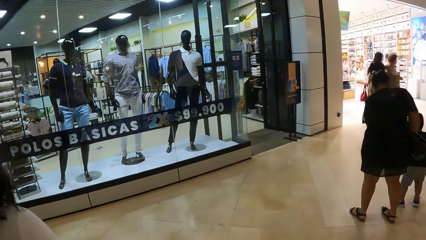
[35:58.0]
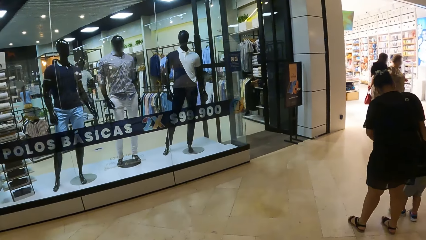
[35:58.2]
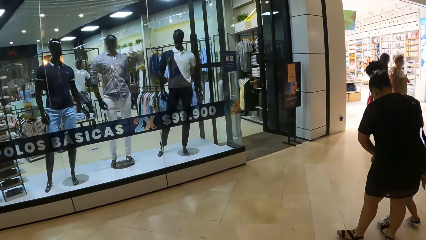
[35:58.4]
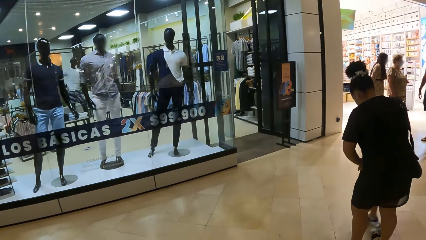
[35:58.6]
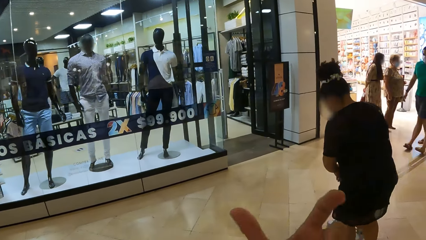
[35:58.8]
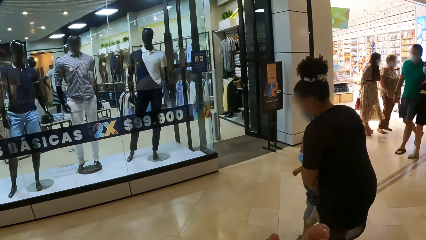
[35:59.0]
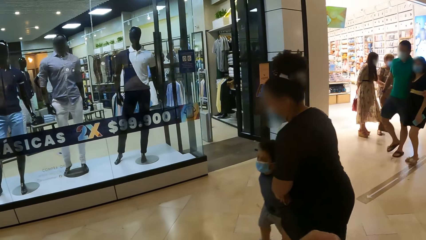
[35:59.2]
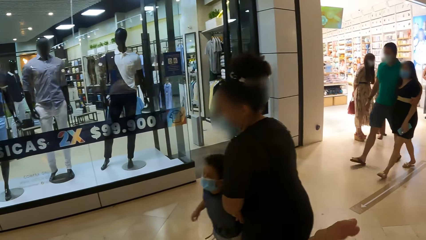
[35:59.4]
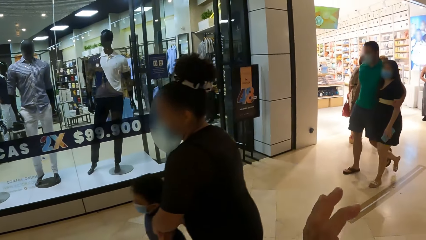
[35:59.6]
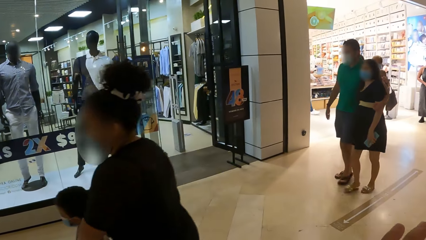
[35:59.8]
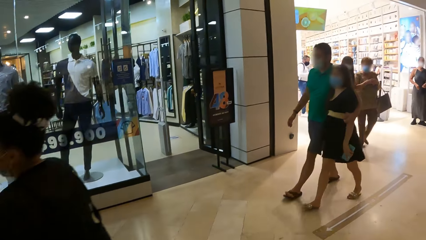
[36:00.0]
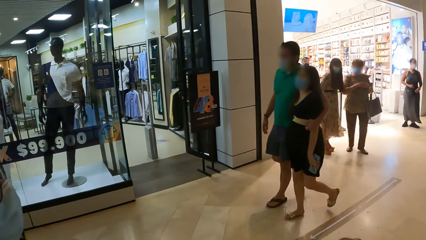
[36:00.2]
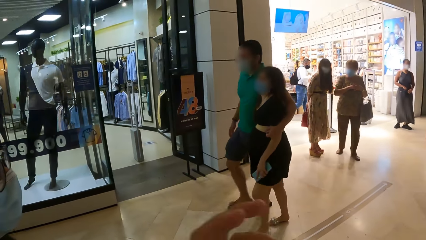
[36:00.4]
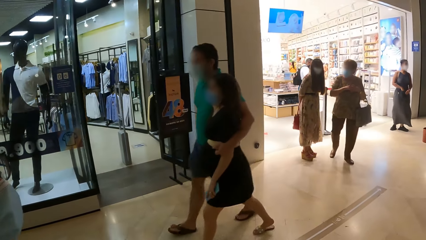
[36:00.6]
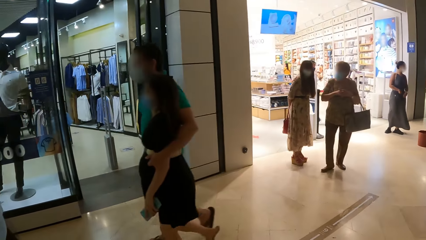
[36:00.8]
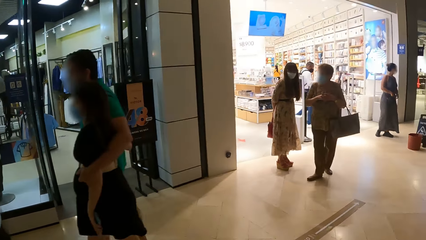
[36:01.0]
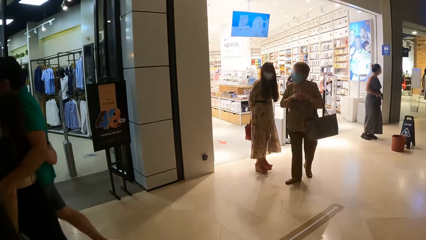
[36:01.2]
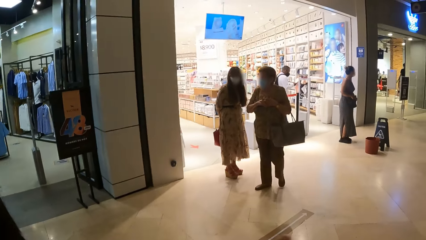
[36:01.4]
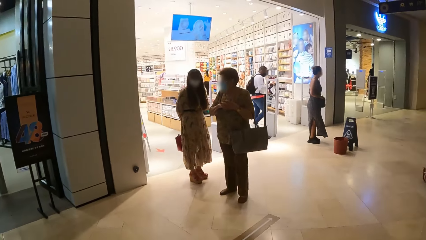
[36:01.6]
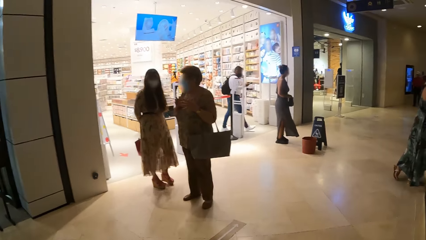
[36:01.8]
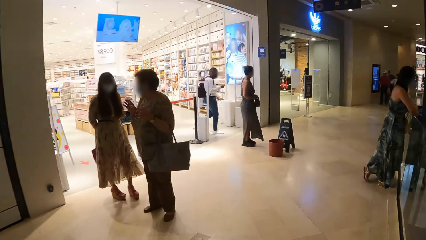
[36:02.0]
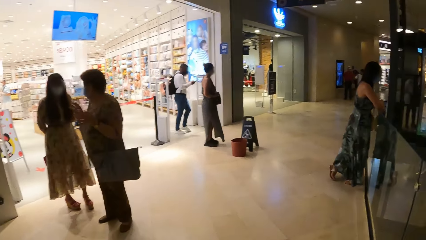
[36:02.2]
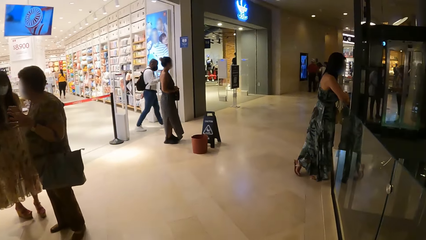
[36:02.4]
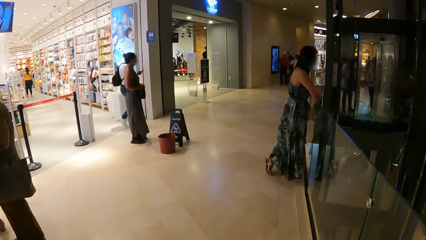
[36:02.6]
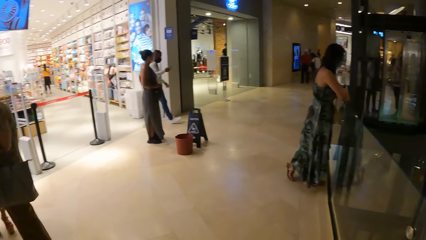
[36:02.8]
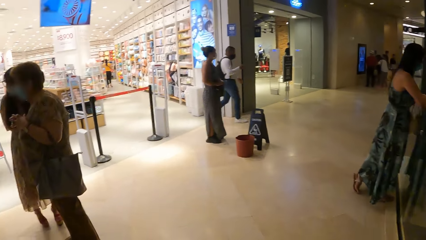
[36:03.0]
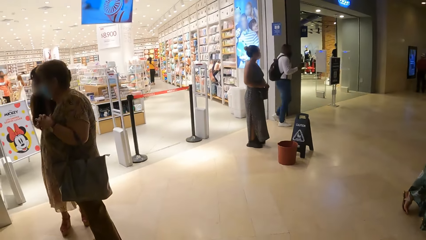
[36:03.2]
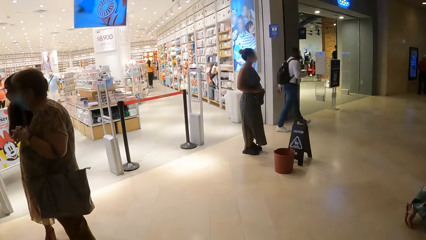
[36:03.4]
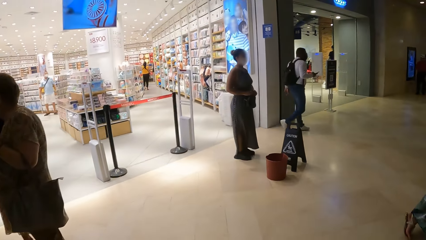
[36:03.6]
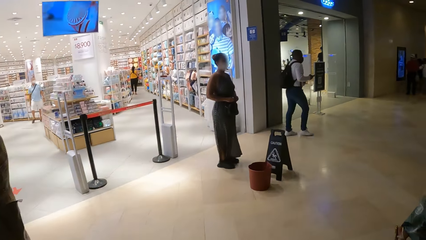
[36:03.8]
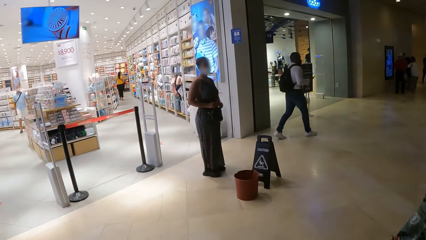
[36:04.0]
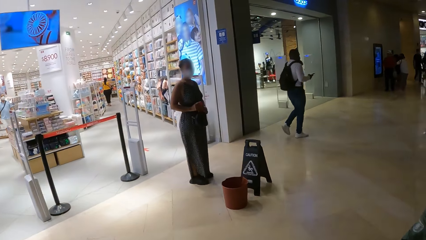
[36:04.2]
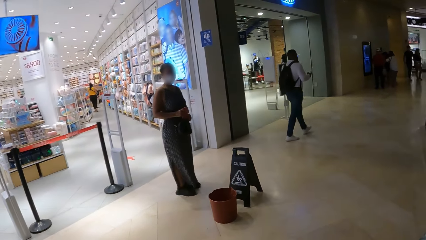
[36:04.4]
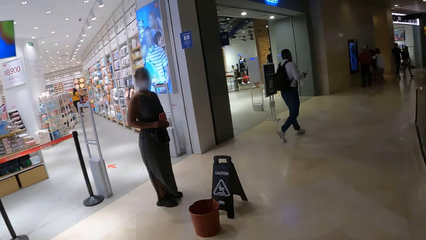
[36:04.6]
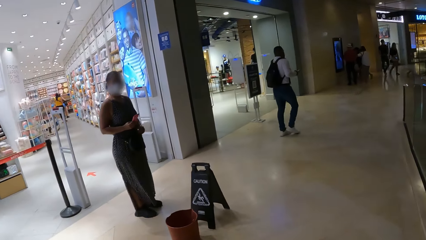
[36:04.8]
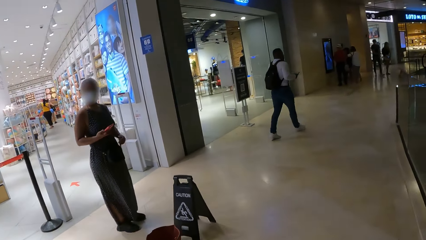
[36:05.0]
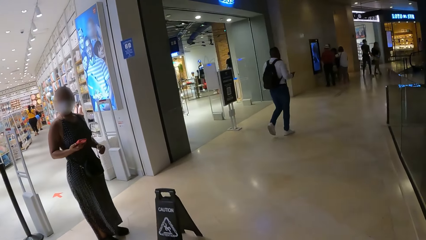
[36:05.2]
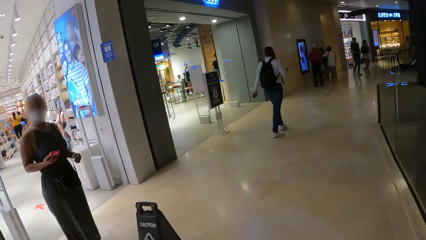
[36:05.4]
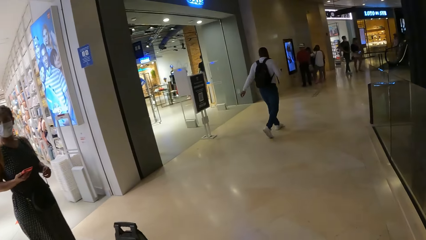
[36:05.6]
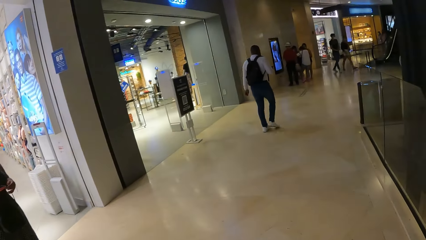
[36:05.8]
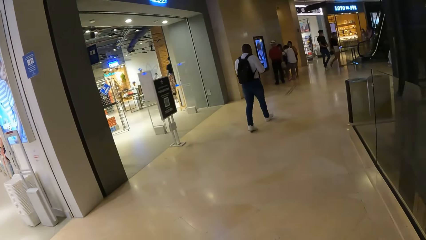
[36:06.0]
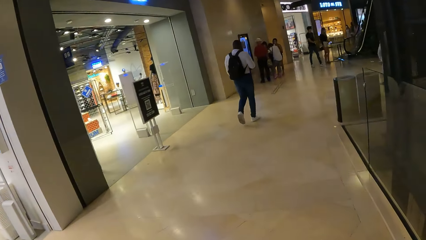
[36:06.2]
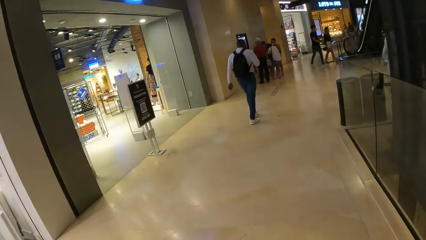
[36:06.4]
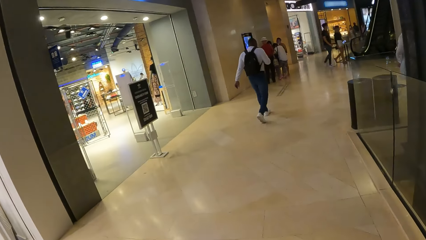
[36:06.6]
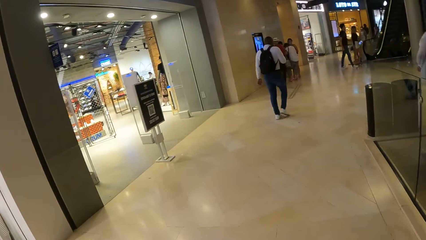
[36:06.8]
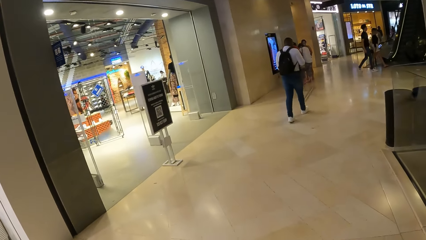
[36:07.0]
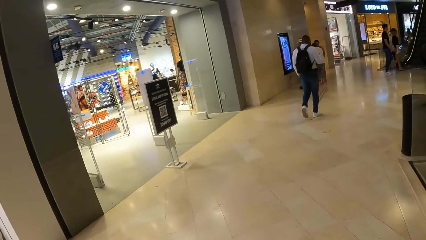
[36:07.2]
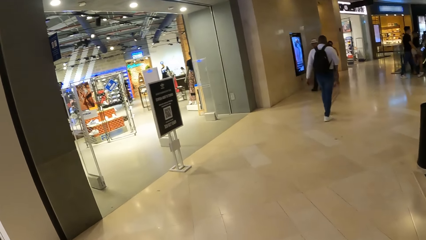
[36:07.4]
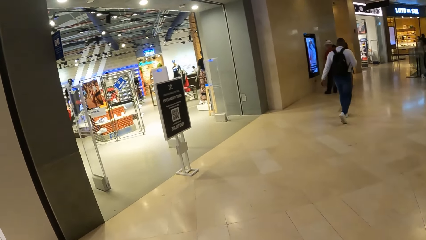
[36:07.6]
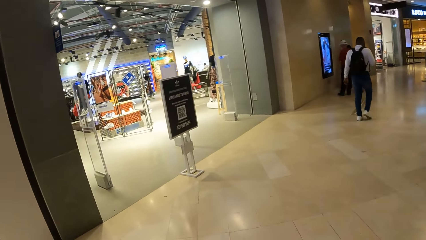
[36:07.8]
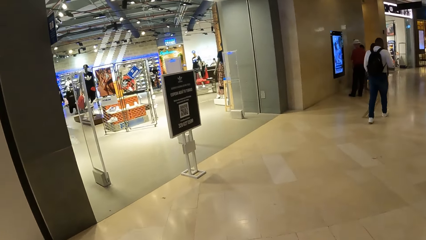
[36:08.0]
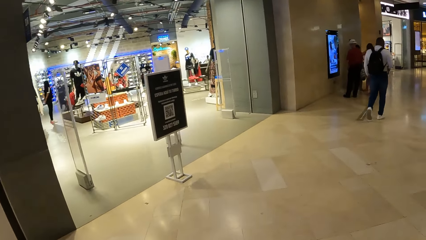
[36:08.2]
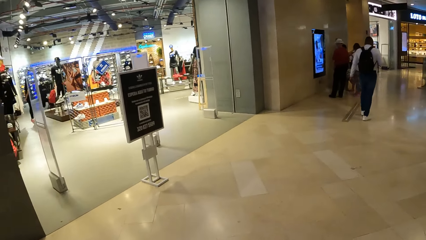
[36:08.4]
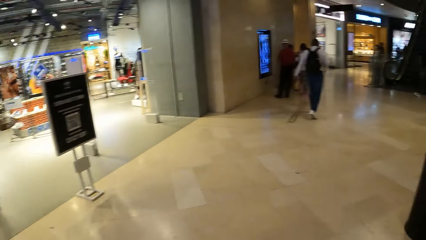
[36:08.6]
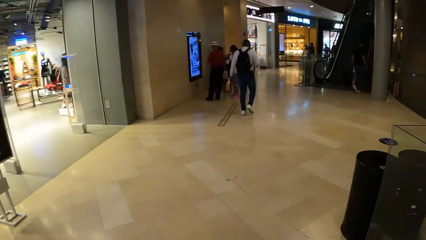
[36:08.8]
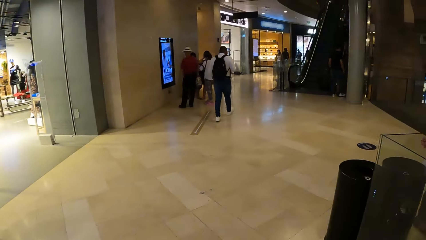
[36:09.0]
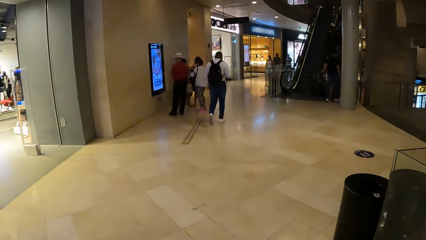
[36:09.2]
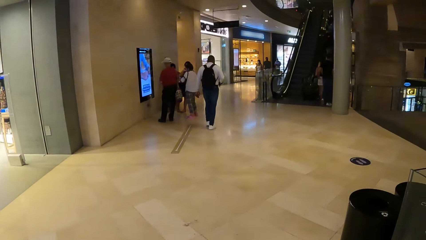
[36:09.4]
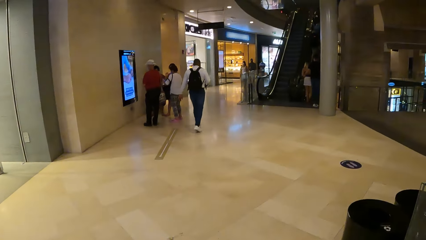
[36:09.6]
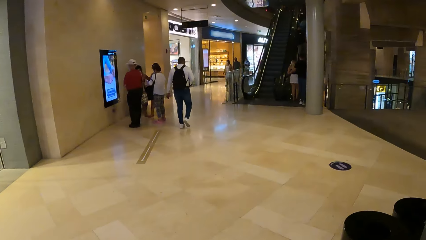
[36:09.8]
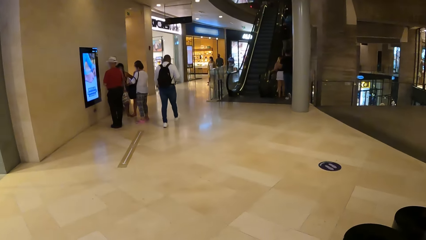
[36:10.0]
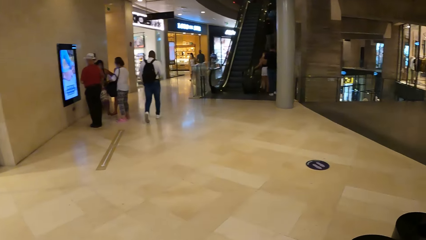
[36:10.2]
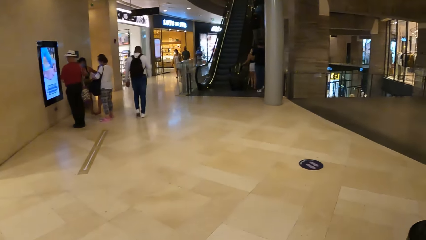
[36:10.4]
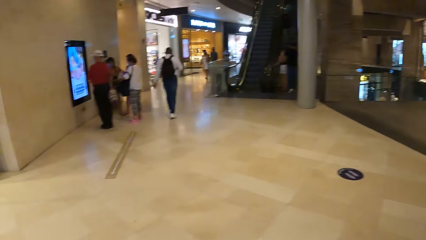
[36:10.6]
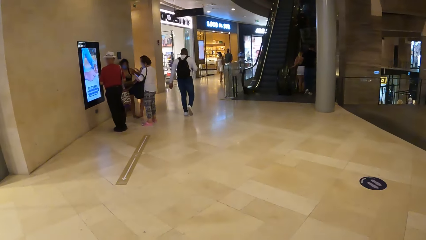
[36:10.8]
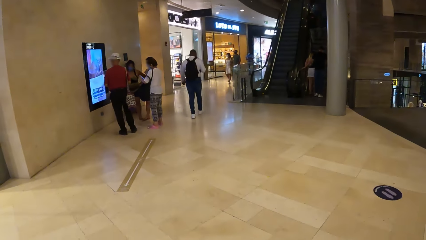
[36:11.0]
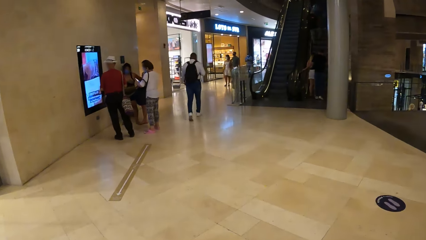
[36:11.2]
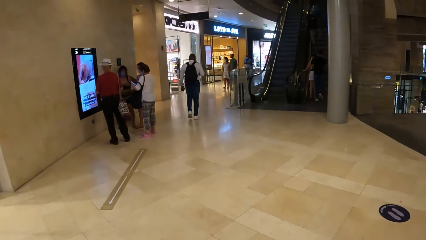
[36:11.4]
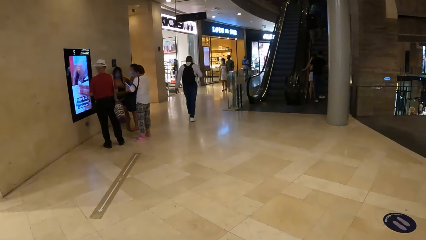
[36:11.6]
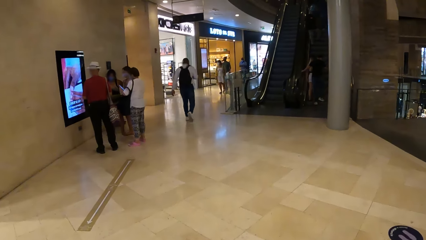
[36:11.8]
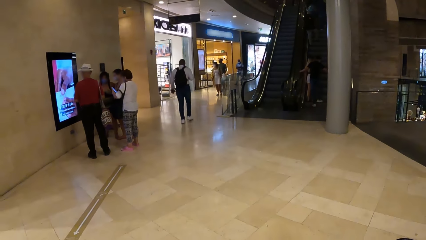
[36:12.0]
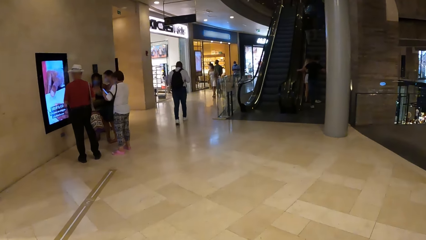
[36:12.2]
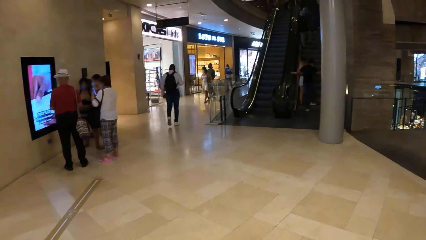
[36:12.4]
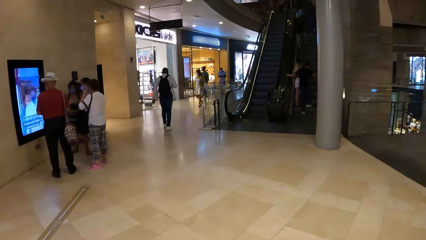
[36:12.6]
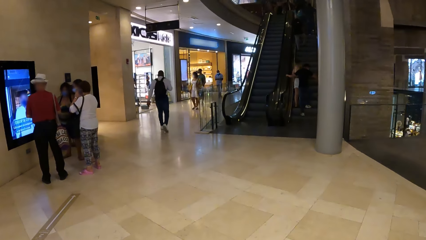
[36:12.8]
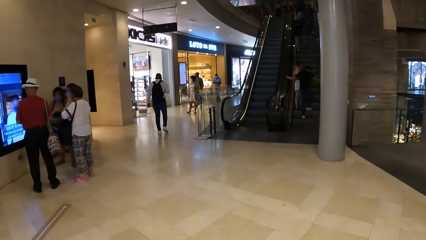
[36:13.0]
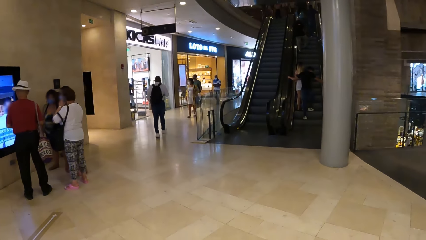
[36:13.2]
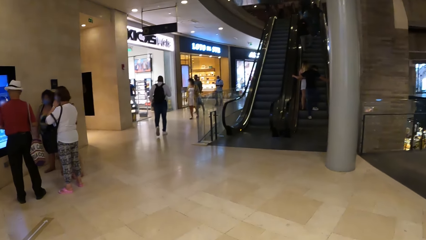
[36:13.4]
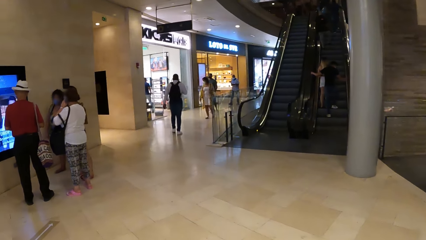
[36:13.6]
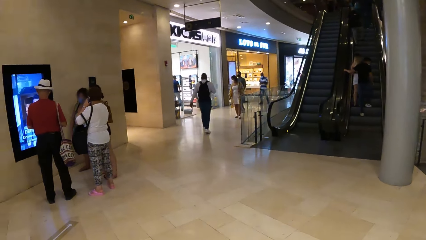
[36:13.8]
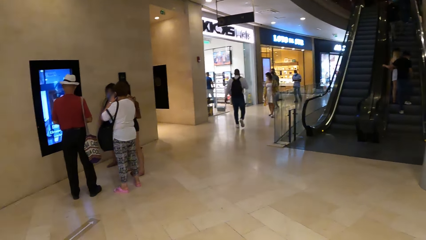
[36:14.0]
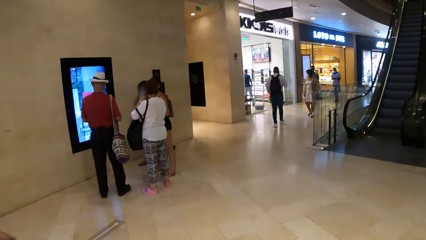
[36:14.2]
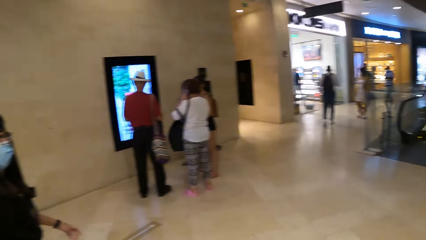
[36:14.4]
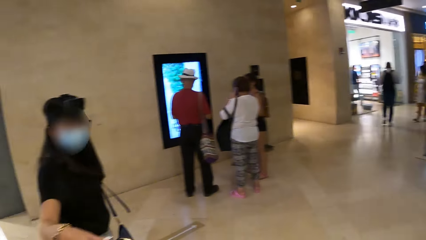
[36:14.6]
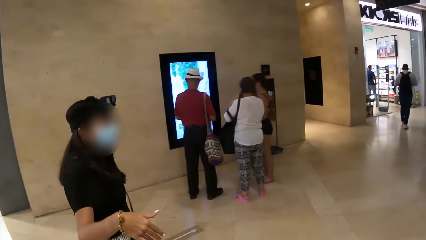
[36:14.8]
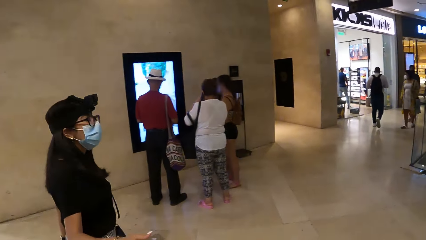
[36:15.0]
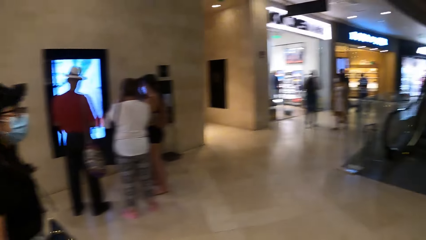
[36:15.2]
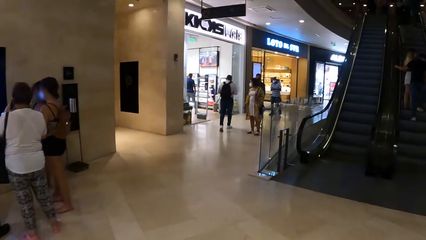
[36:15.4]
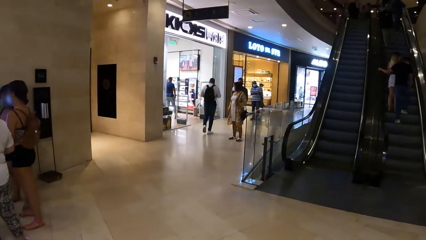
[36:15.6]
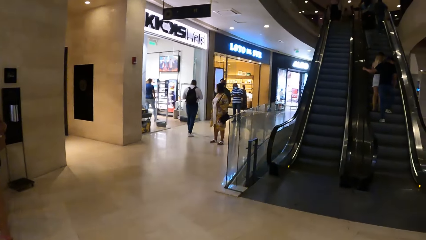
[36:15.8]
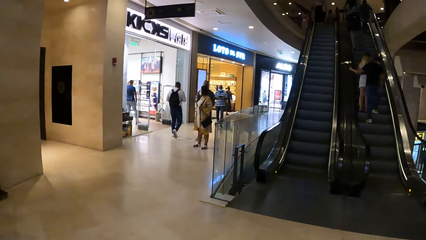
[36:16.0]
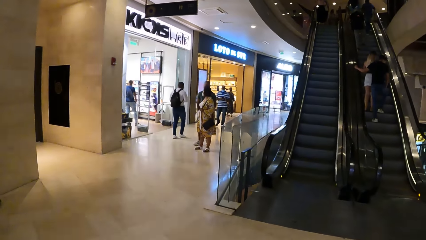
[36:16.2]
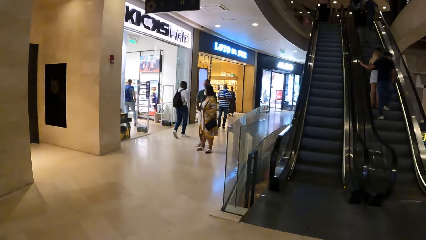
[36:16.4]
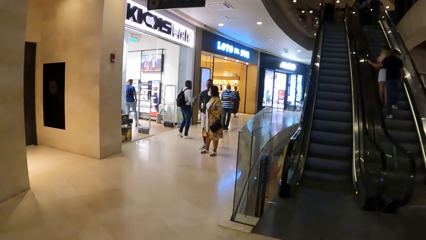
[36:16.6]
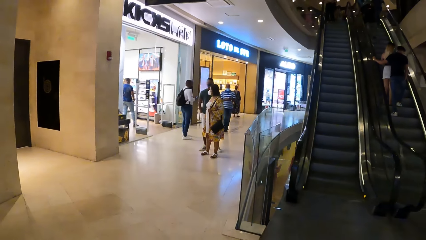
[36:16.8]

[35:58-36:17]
The camera wearer moves her hand. A woman interacts with the camera wearer. The woman walks around.
